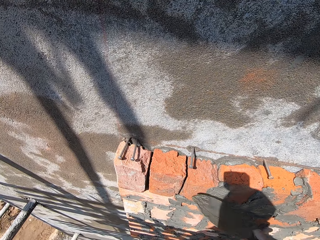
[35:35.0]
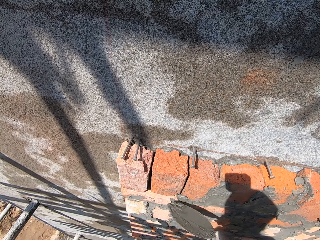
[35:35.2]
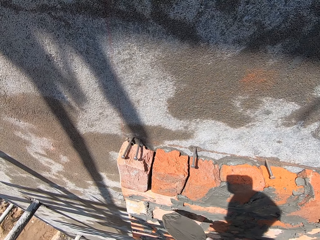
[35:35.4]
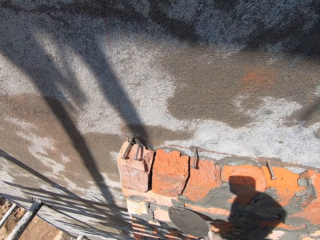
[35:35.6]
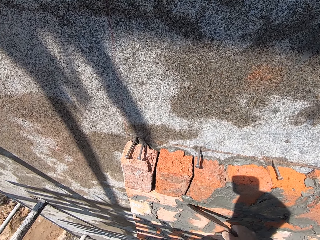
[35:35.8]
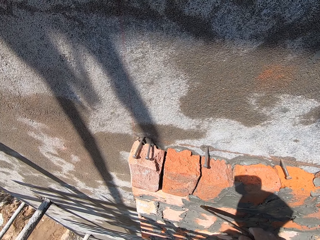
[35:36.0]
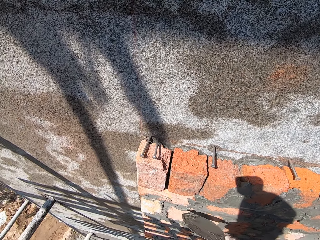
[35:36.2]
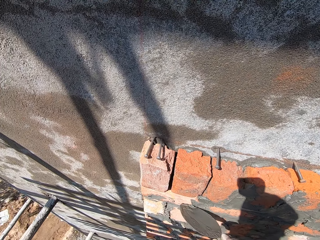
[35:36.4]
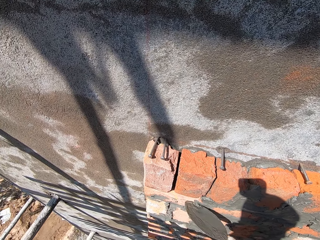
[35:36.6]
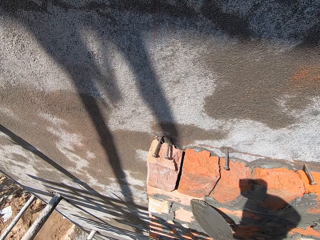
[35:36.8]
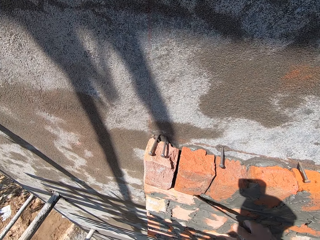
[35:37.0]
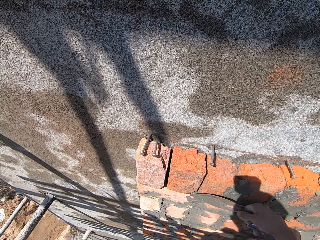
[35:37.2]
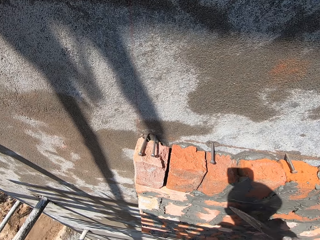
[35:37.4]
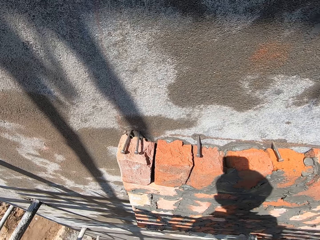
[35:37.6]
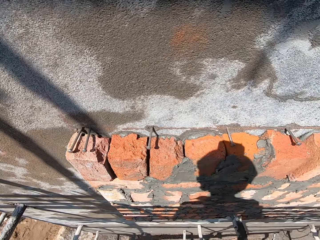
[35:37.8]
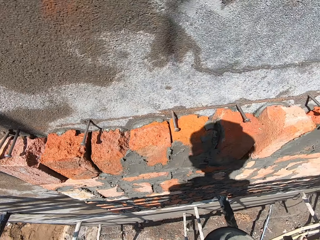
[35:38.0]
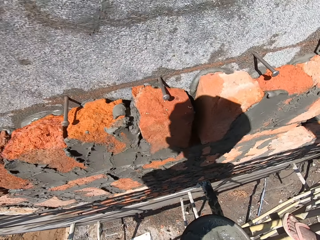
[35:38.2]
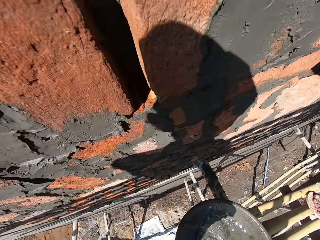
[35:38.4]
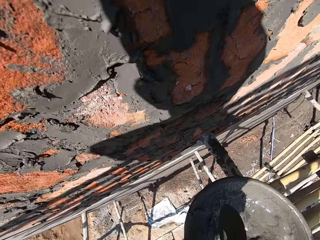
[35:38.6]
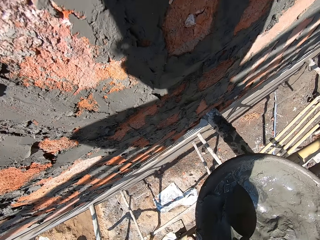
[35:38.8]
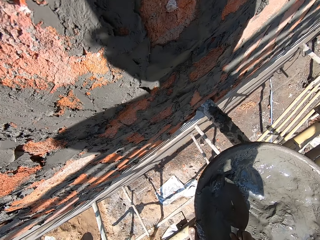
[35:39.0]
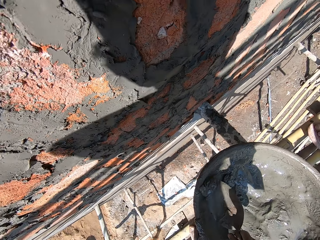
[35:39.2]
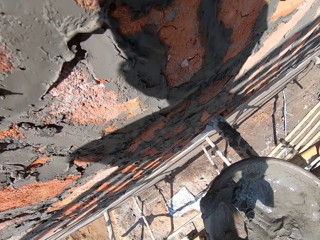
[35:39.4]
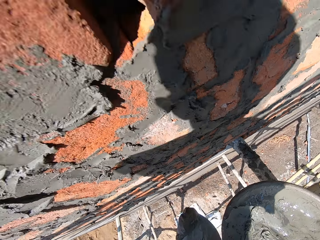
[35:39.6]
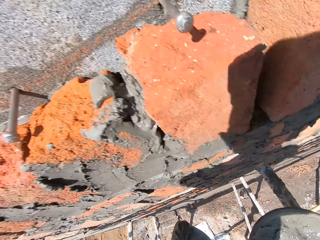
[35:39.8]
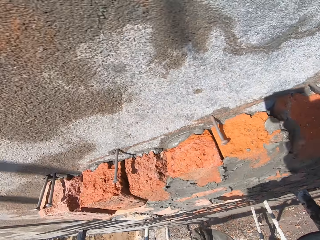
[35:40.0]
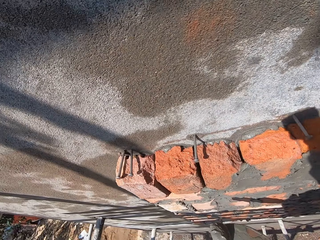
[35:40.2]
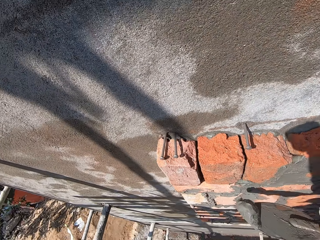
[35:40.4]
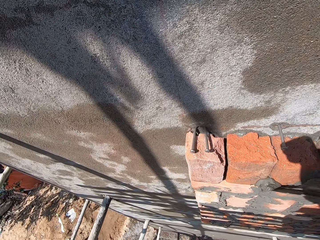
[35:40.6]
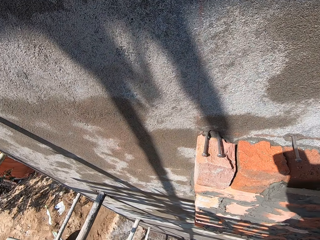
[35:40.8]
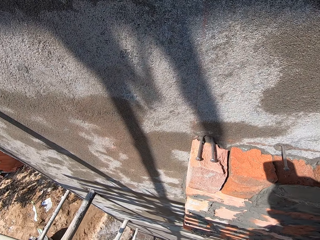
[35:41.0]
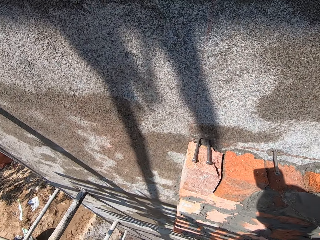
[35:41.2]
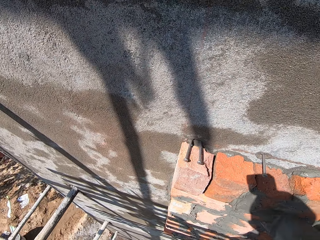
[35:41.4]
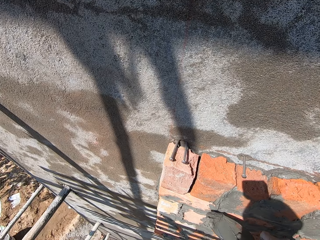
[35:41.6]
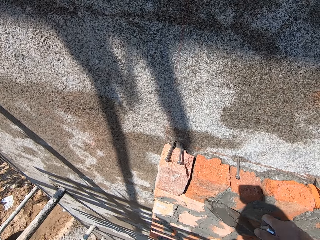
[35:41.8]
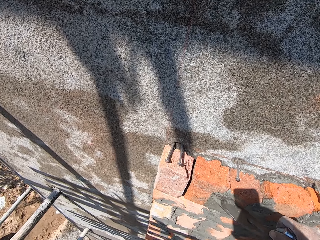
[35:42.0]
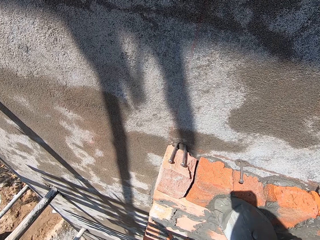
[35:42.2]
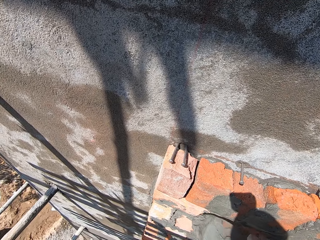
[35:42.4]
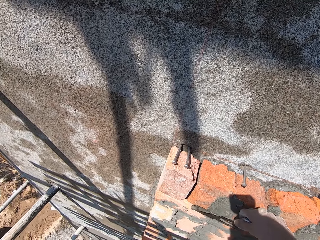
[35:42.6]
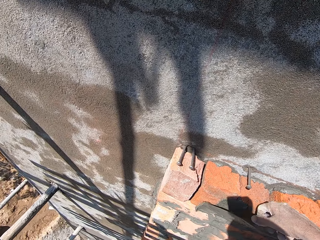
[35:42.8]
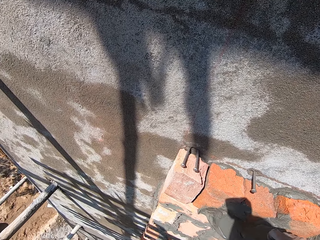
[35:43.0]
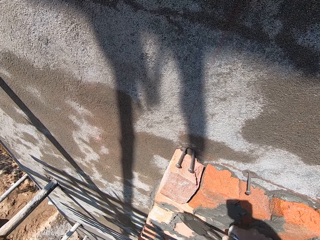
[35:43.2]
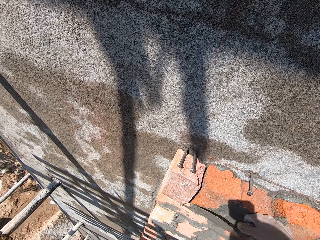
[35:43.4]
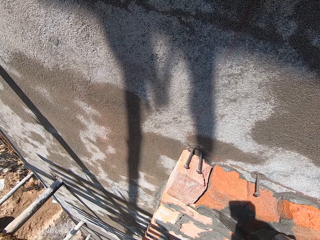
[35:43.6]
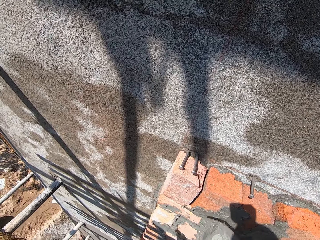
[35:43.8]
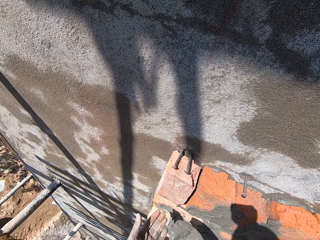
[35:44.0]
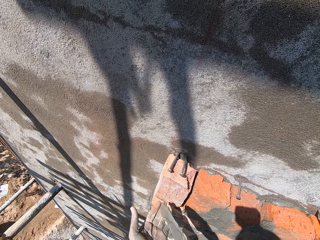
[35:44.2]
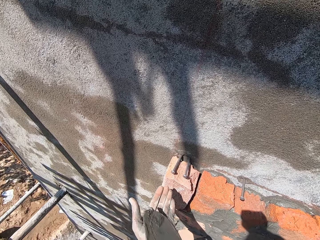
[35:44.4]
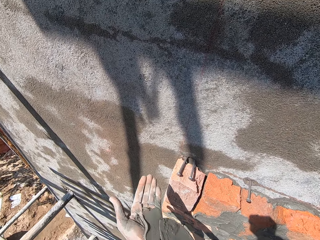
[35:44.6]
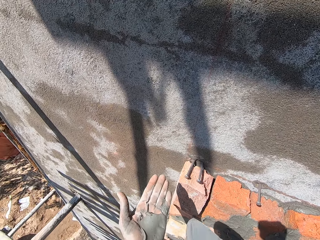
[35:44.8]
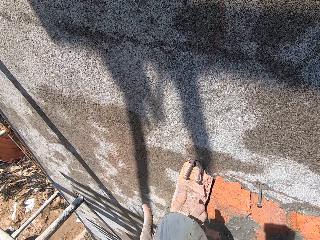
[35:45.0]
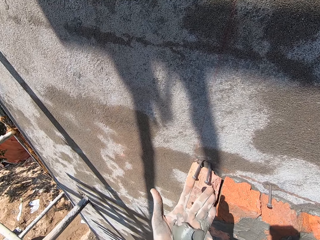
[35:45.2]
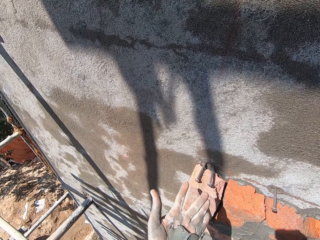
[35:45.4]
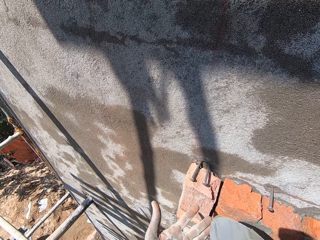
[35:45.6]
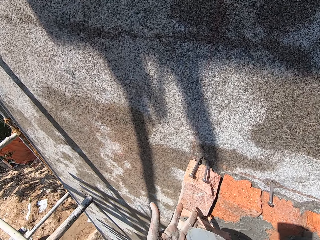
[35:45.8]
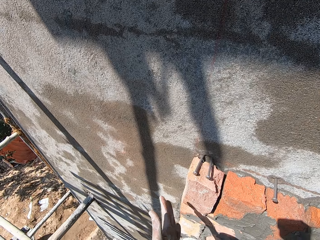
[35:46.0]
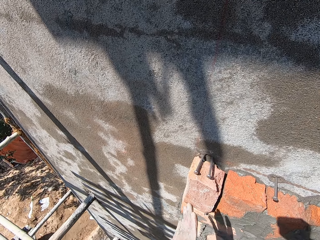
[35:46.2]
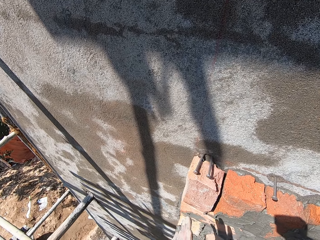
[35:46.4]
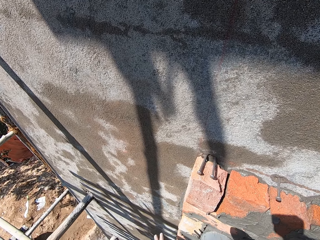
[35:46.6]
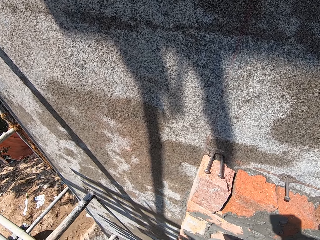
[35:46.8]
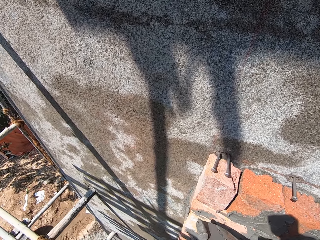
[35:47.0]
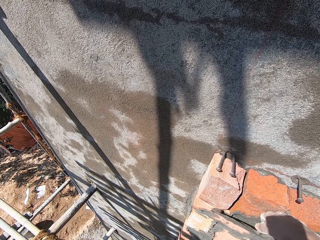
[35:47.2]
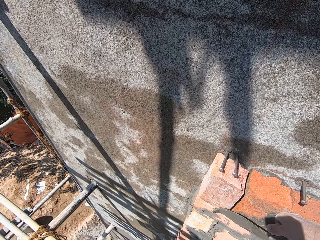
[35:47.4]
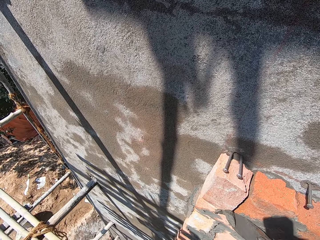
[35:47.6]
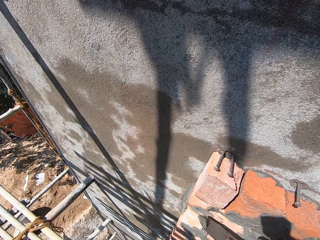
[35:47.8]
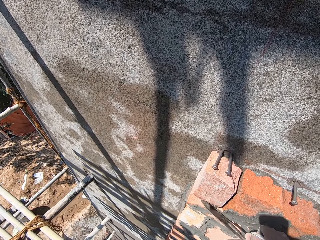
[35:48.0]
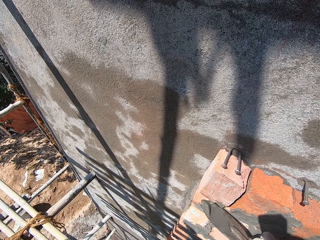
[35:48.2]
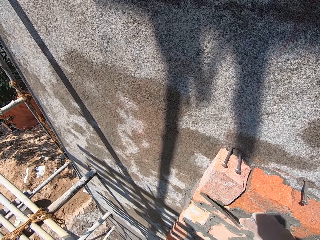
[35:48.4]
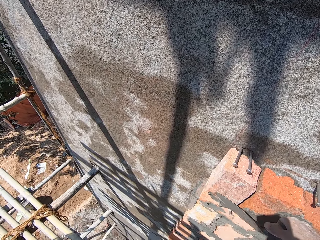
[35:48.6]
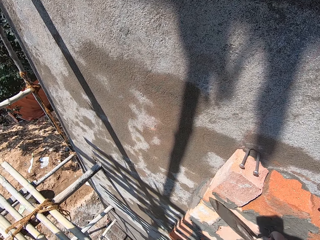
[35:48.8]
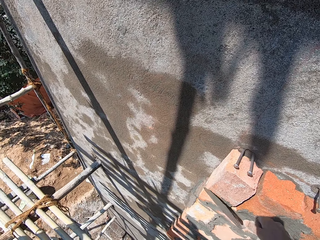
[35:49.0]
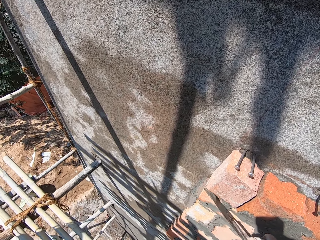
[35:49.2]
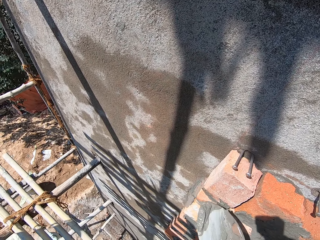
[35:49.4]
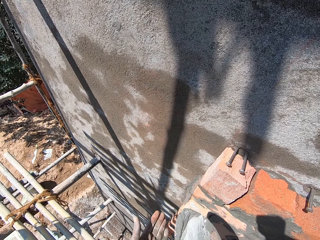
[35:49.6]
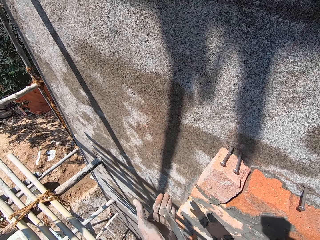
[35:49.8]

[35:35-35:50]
The camera wearer picks a mortar from the cement pan with the hand trowel in his right hand. He places the mortar on the brick on the wall with the hand trowel in his right hand. He places the mortar on his left hand with the trowel in his right hand. He picks the mortar in his left hand with his right hand. He places the mortar on the brick on the wall with the hand trowel in his right hand.

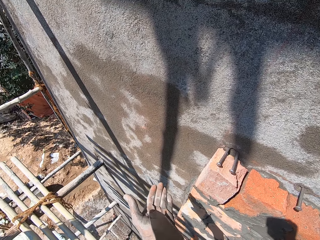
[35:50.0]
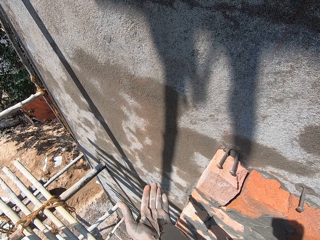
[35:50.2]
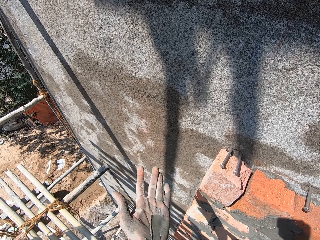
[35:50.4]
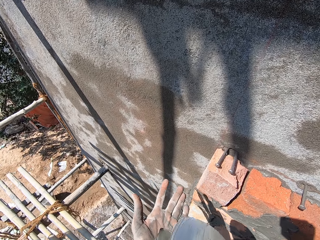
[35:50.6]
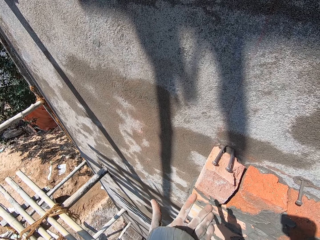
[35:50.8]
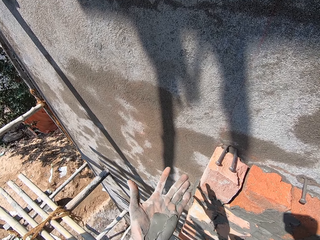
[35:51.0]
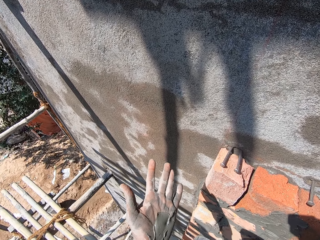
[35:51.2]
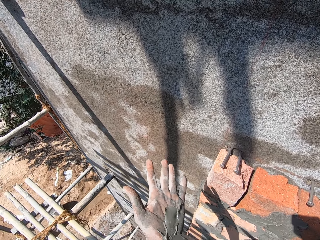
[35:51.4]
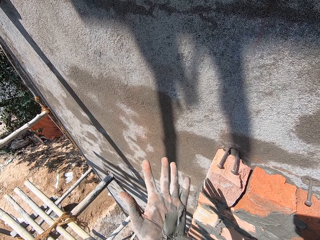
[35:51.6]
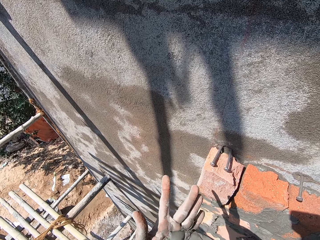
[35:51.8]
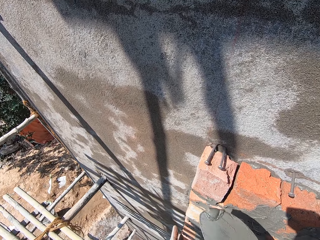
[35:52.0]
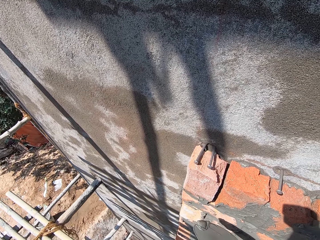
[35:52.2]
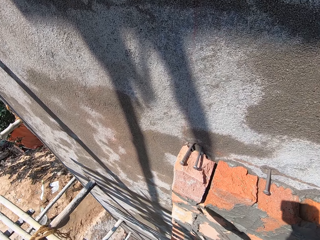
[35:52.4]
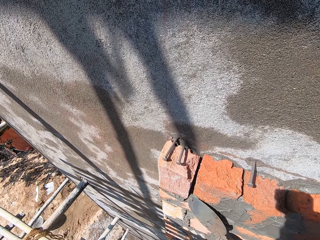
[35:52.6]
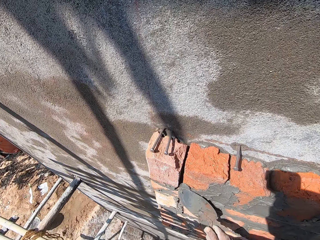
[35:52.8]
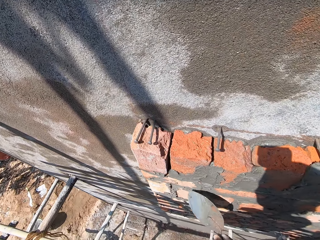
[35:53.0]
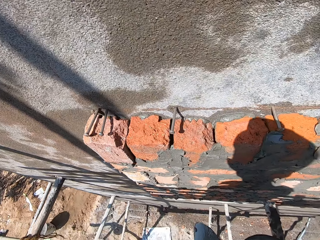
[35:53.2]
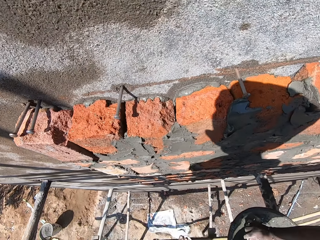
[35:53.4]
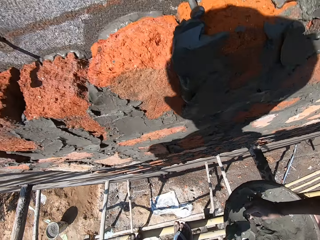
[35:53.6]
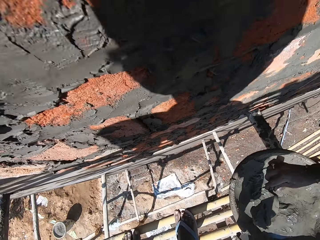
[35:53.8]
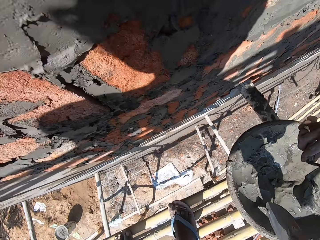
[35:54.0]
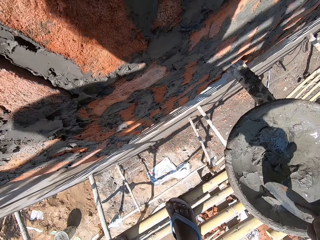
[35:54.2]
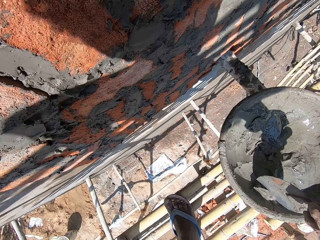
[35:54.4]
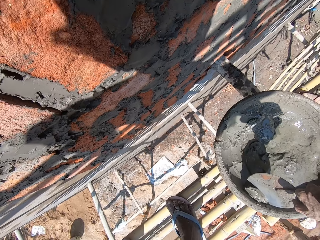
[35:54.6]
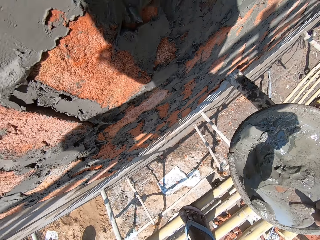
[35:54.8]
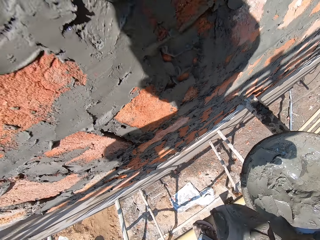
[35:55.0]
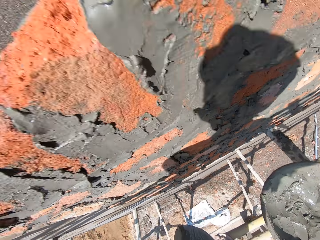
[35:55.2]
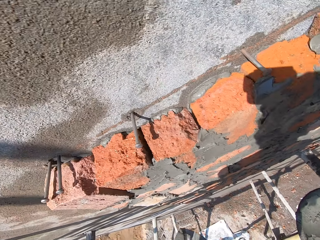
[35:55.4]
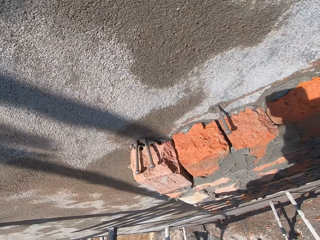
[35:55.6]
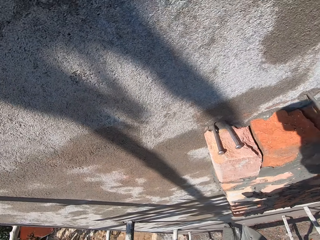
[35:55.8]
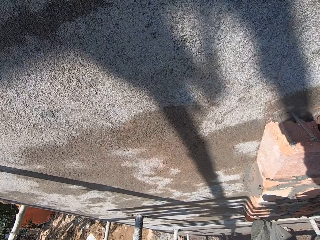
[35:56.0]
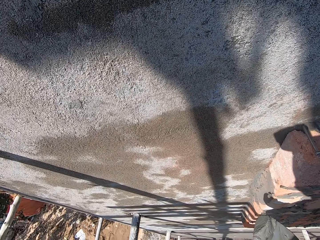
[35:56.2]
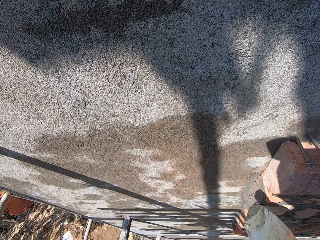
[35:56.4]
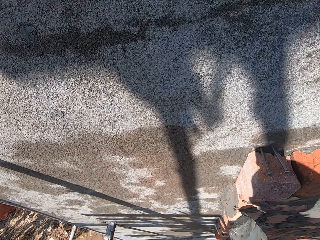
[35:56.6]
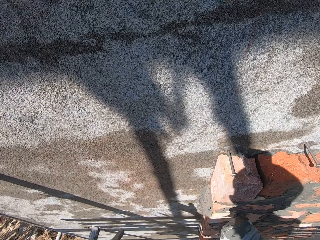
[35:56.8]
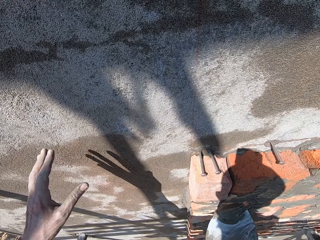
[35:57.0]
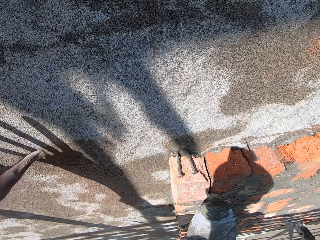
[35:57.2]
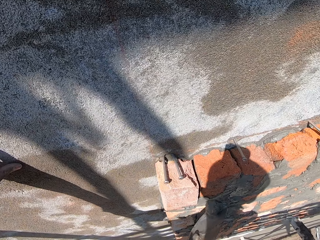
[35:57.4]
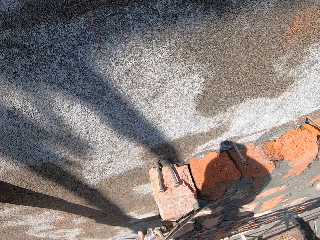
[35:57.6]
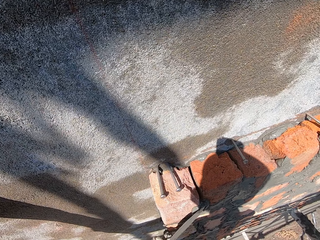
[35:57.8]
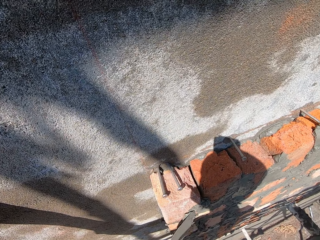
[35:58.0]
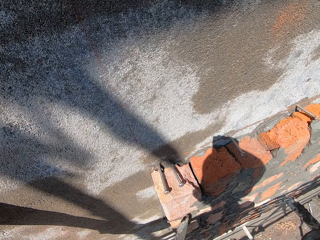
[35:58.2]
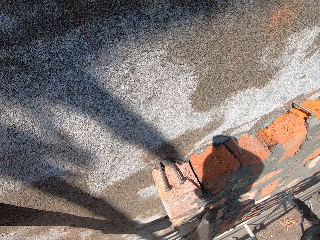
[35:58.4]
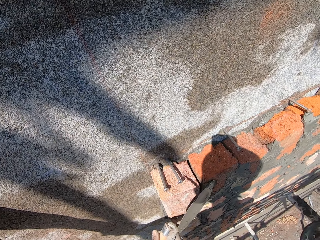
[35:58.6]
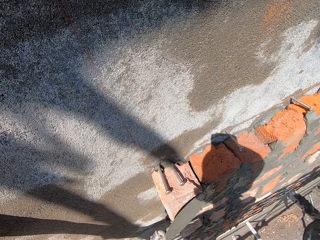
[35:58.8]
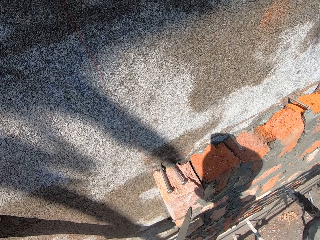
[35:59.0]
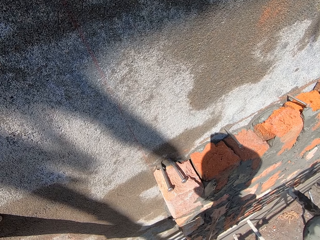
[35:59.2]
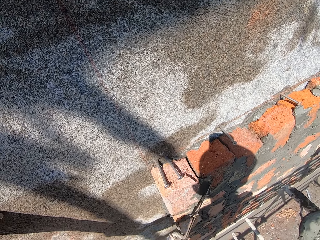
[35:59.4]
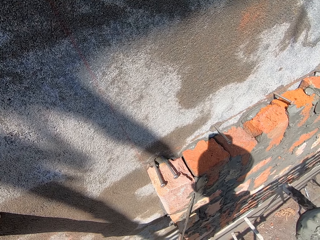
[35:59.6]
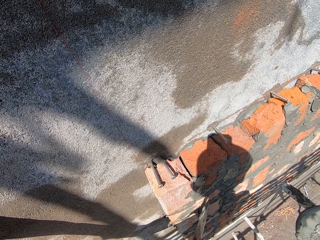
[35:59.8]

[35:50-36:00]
The camera wearer places the mortar on his left hand with the trowel in his right hand. He picks the mortar in his left hand with his right hand. He places the mortar on the brick on the wall with the hand trowel in his right hand. He picks a mortar from the cement pan with the hand trowel in his right hand. He moves beside the wall. He interacts with the man. He touches the wall. He places the mortar on the brick on the wall with the hand trowel in his right hand.
